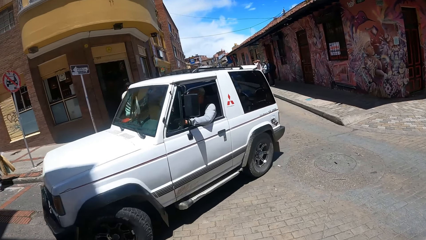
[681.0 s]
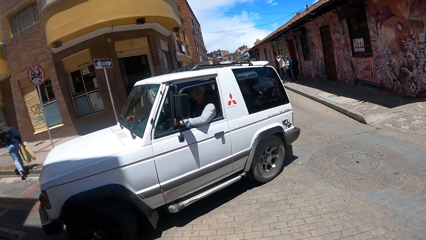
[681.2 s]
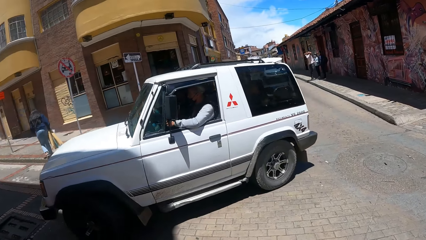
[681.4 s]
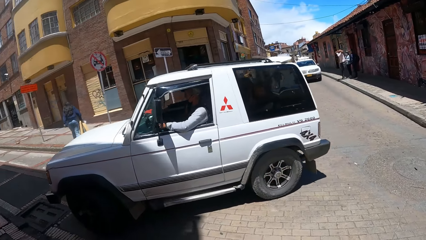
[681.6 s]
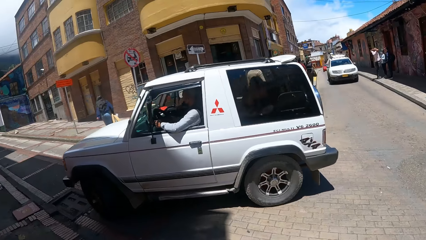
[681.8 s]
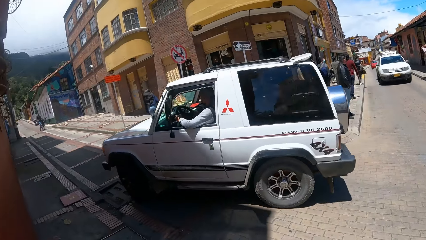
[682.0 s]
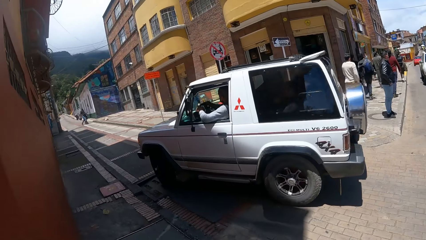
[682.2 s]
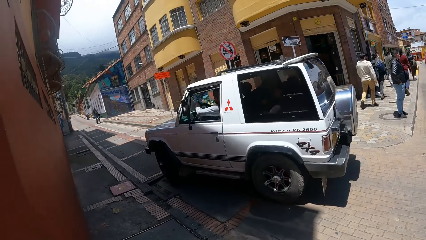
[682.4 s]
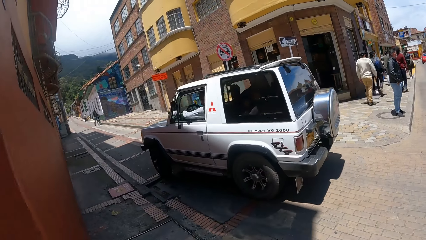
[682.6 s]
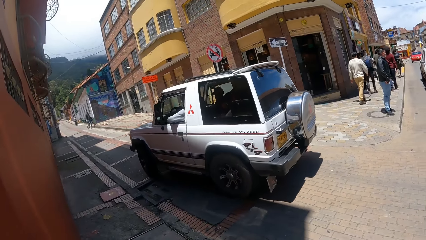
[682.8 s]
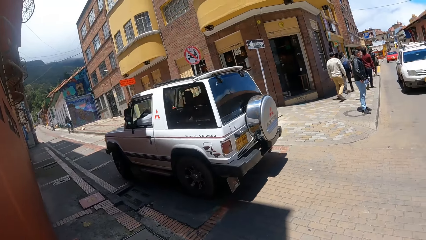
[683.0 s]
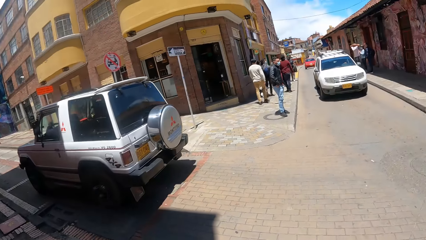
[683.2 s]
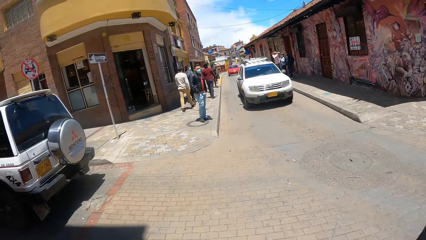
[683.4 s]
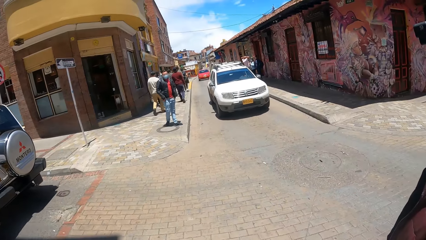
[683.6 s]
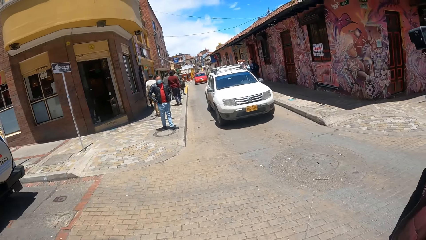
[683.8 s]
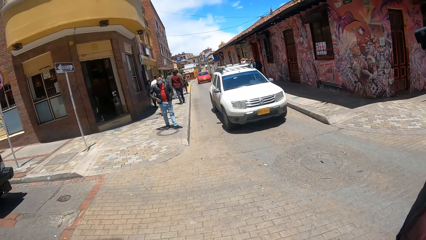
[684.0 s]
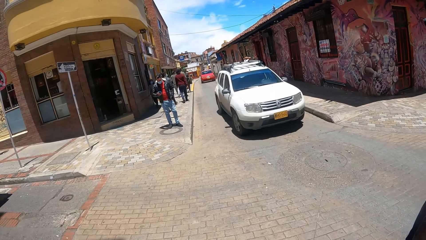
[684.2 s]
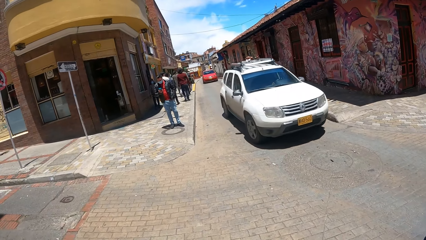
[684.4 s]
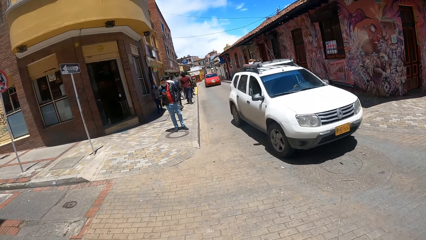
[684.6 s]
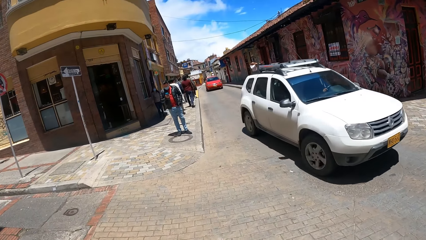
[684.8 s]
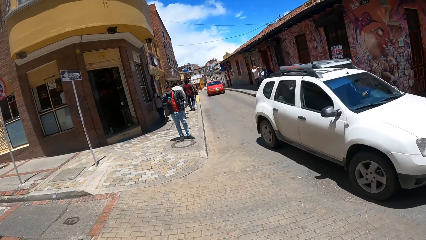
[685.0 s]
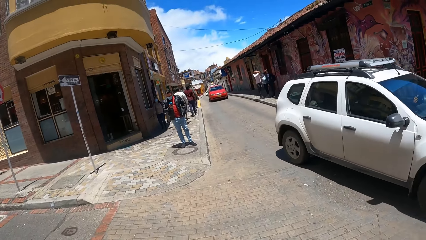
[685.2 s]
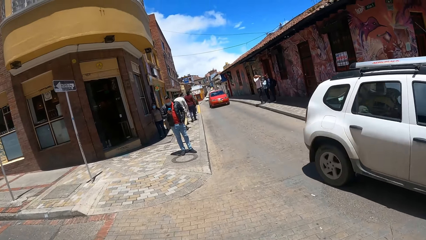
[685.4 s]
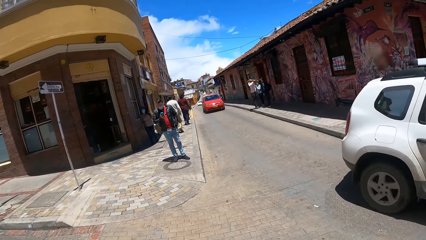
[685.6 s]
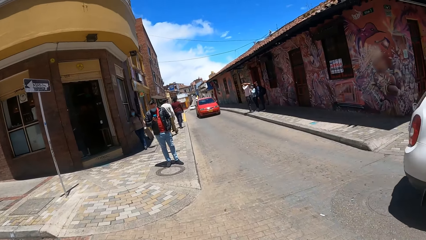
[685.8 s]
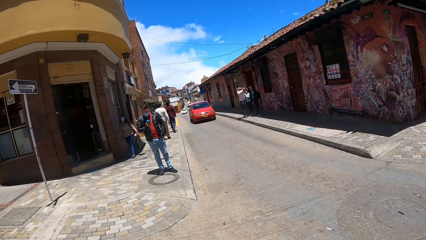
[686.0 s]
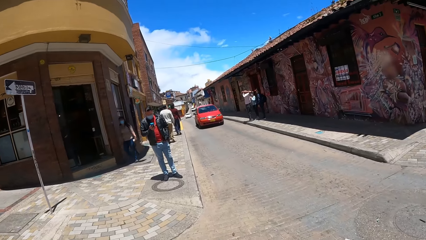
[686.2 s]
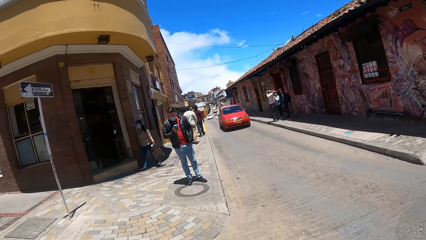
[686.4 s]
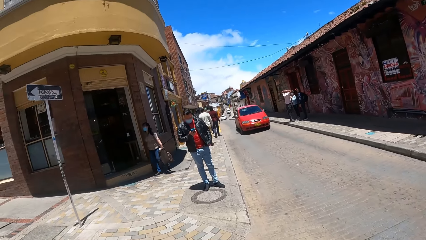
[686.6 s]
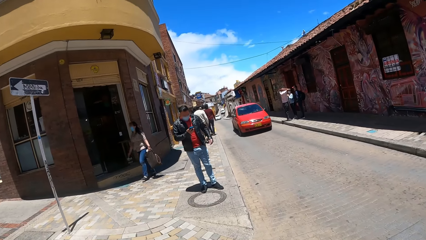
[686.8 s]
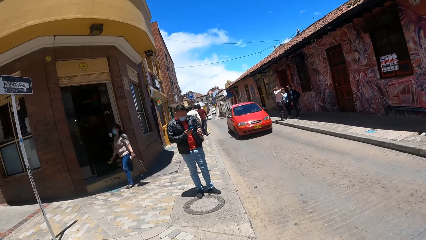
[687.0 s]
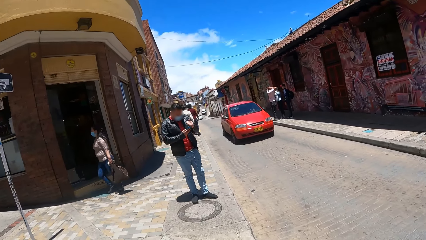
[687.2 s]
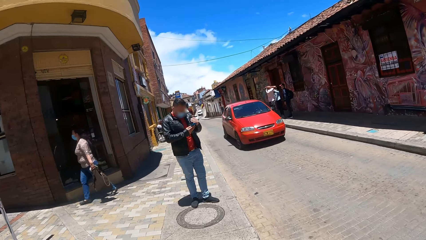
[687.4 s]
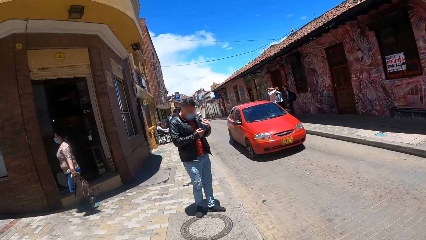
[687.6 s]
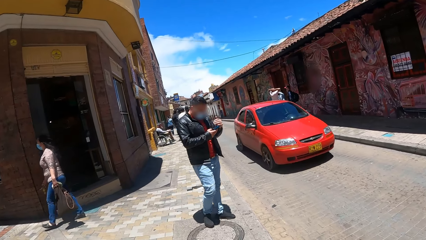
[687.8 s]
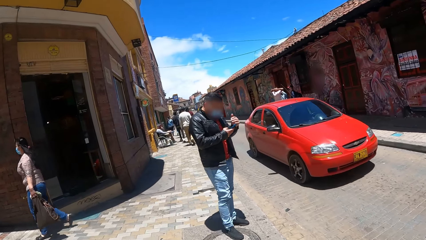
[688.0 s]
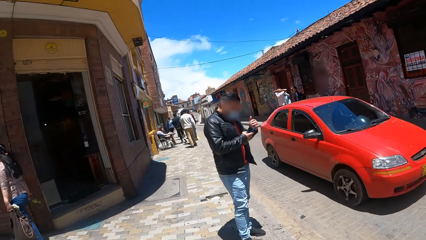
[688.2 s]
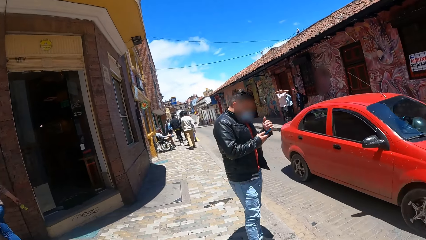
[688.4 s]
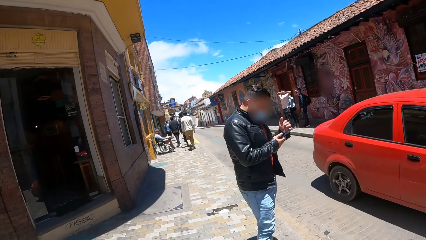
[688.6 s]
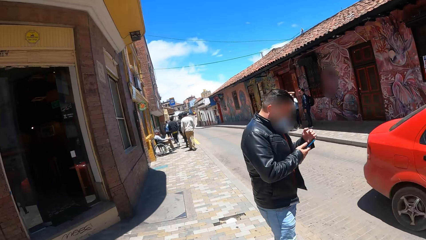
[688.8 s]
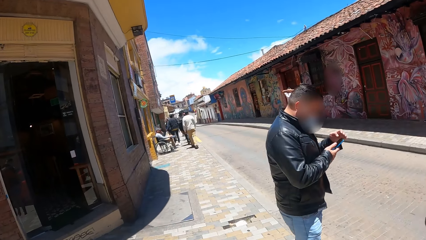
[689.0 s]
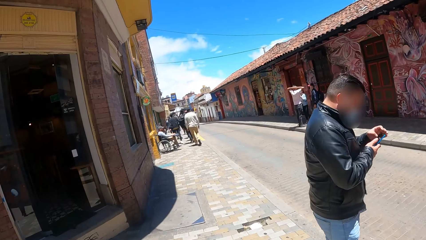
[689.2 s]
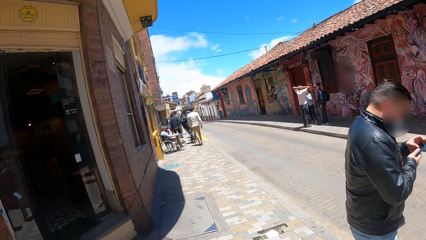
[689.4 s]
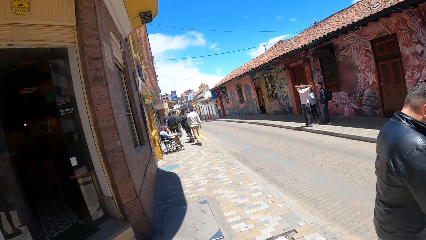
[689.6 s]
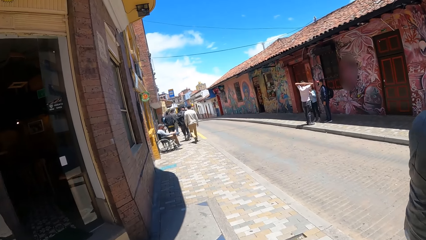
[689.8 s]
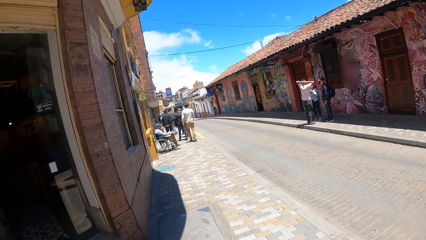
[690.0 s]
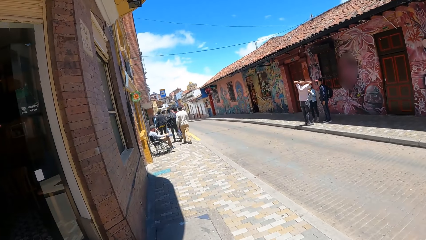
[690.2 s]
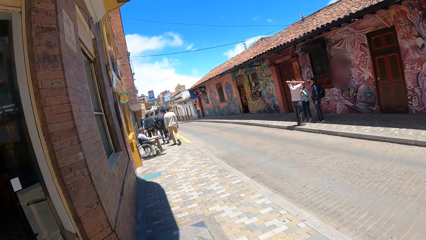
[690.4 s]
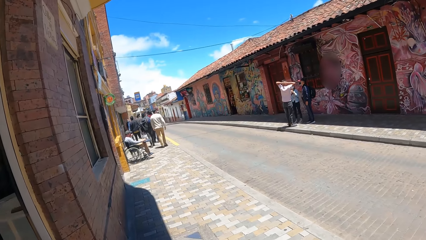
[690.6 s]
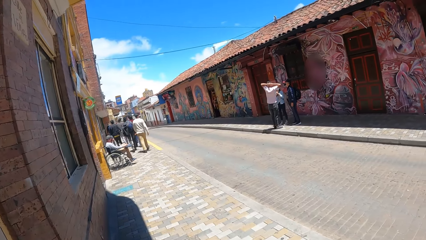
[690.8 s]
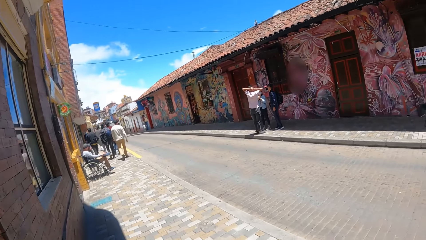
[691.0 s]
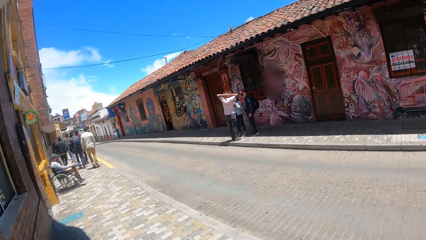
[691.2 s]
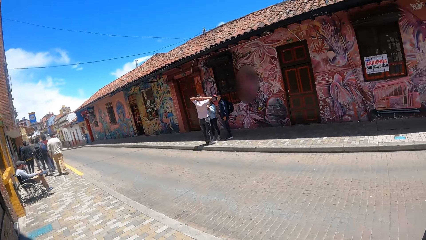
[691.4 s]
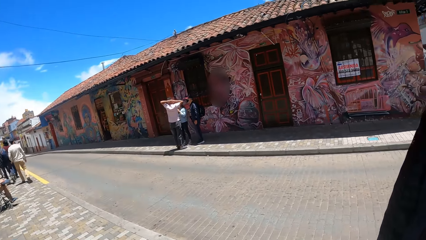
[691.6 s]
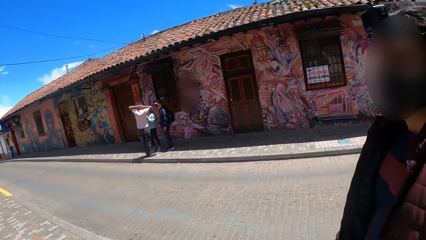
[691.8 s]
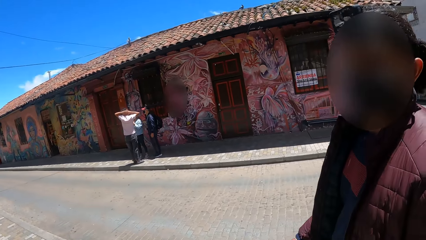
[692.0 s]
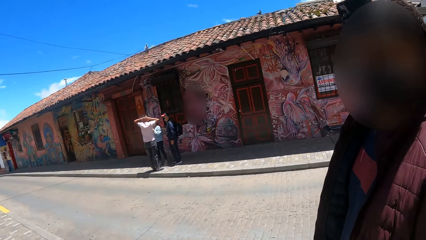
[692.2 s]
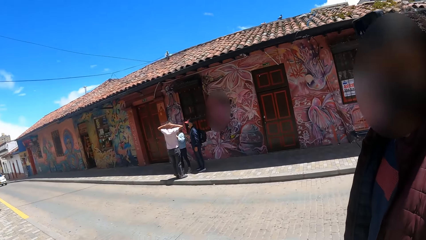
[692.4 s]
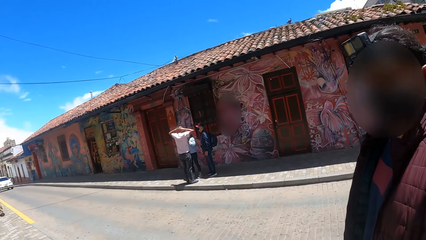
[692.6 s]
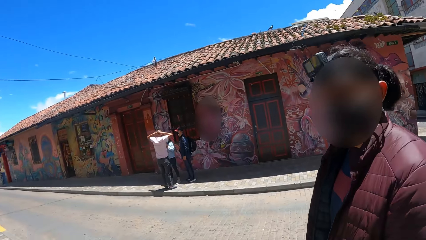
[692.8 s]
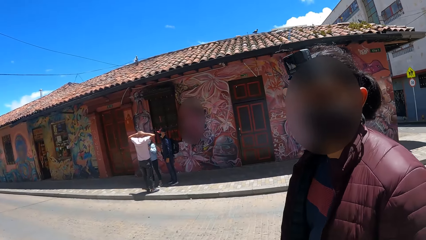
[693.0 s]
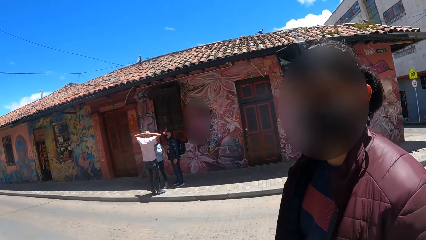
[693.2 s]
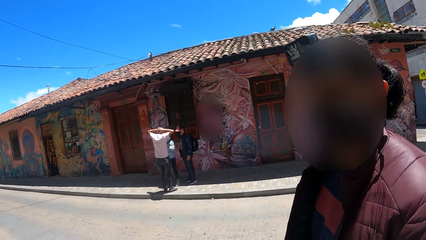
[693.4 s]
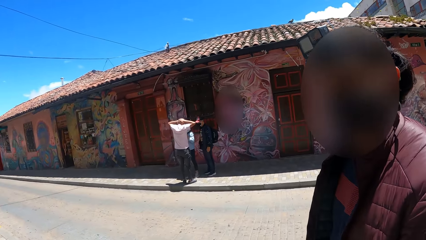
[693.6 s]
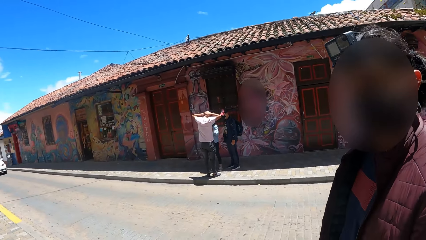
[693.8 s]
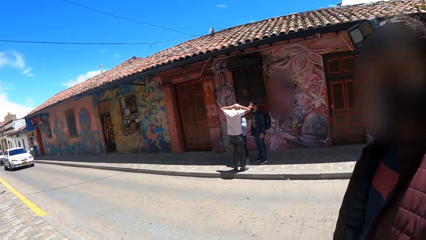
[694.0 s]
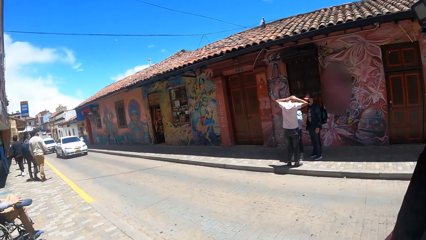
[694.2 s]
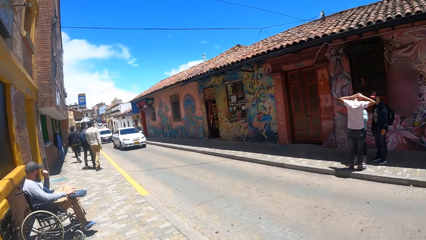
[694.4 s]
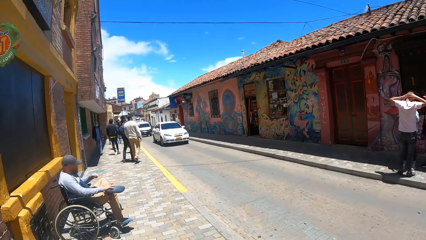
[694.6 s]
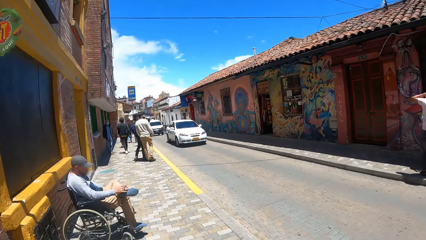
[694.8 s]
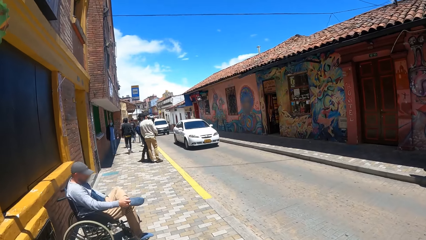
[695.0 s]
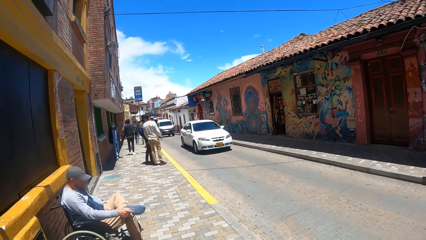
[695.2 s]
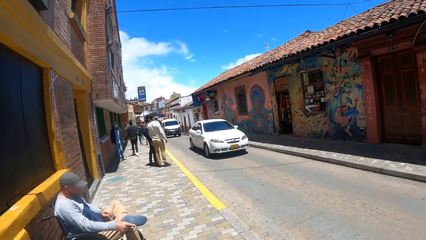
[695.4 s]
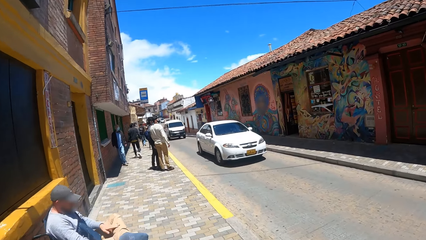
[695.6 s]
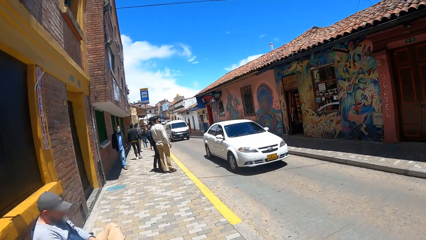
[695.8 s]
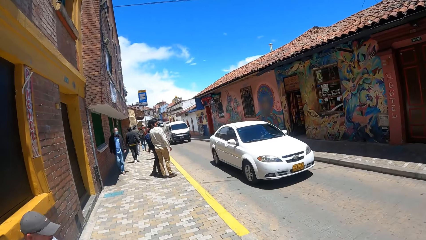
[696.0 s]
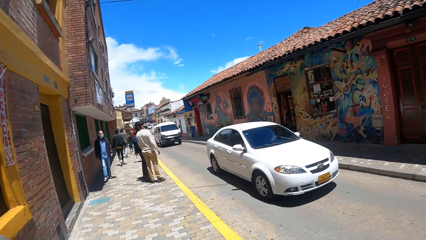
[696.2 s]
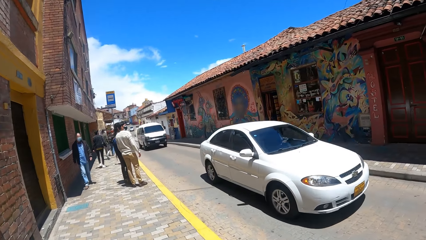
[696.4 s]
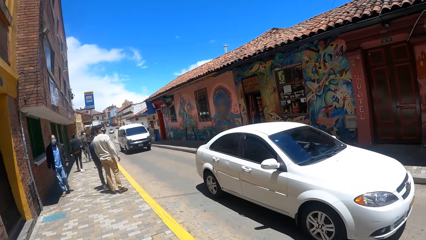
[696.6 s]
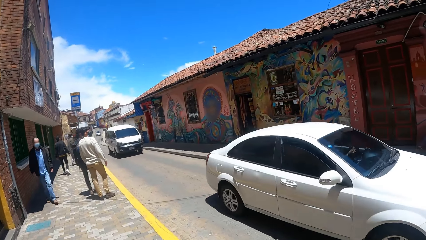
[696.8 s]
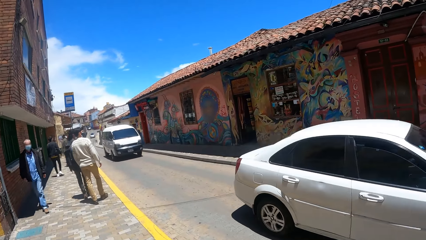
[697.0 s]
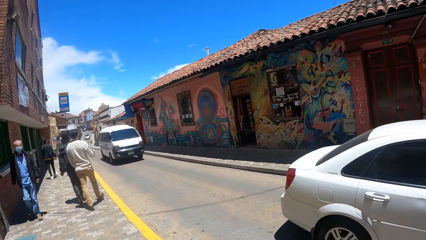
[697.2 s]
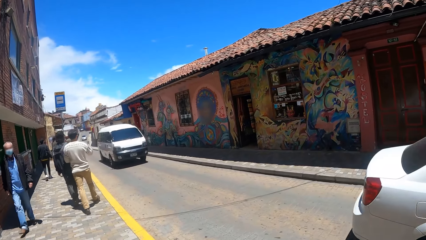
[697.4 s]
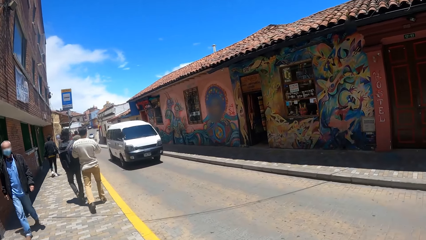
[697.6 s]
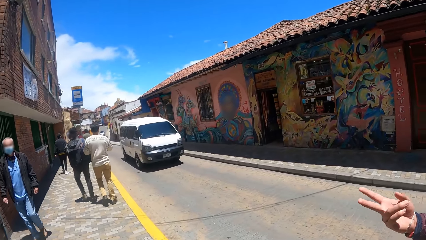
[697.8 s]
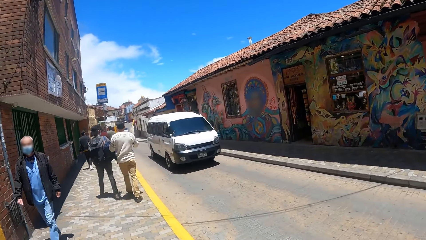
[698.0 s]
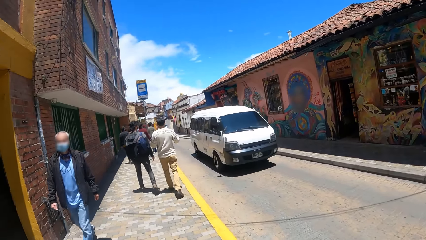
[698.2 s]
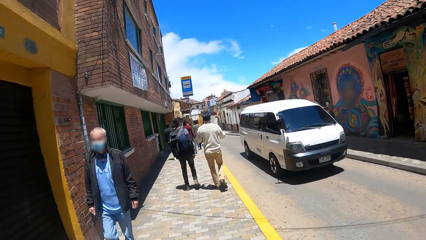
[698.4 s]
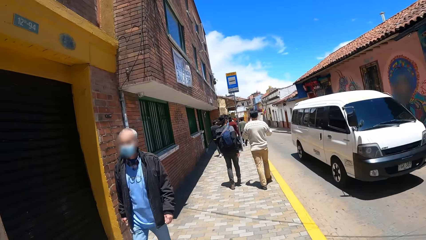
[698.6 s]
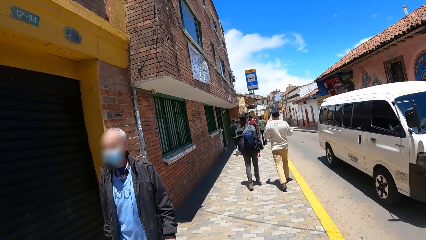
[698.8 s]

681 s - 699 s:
The camera wearer looks around. They walk on the pavement. They look around. They interact with a person. They look around. The person looks at the camera wearer. The camera wearer walks on the pavement.
